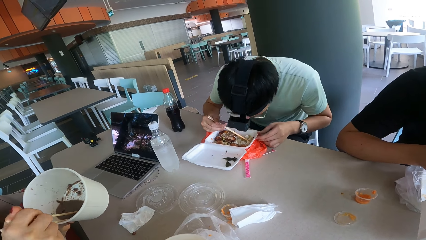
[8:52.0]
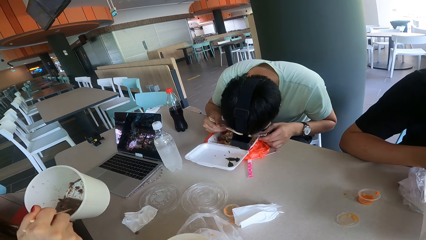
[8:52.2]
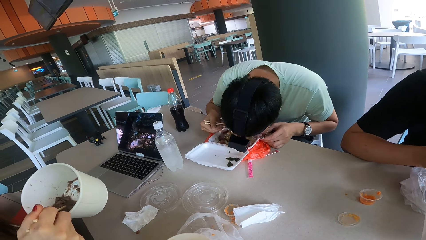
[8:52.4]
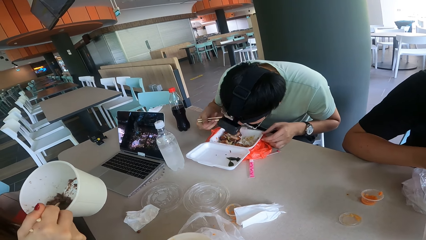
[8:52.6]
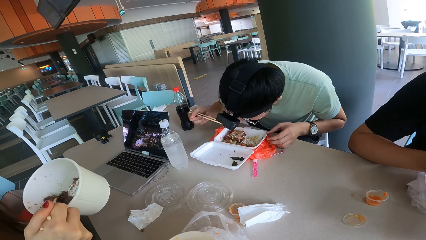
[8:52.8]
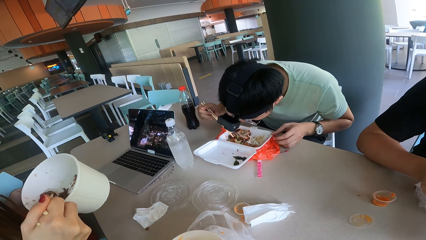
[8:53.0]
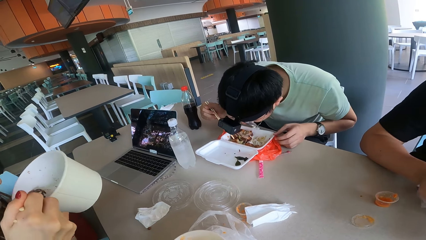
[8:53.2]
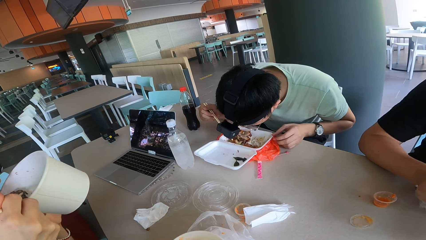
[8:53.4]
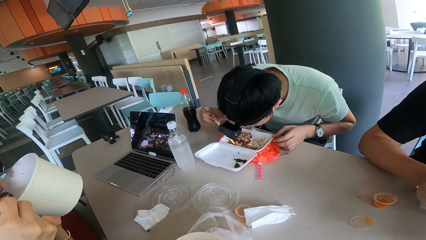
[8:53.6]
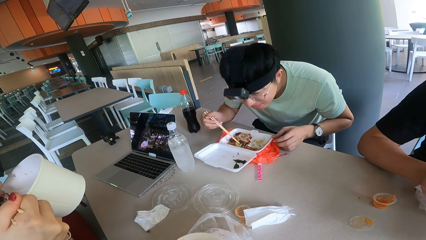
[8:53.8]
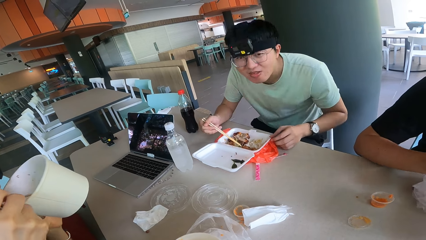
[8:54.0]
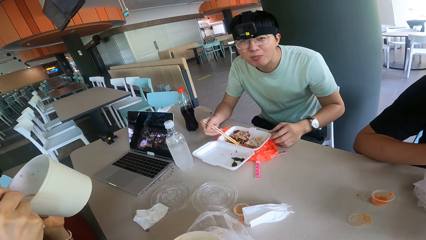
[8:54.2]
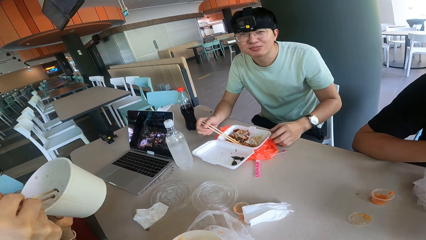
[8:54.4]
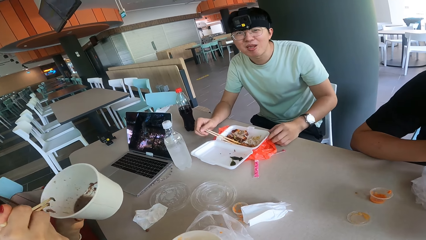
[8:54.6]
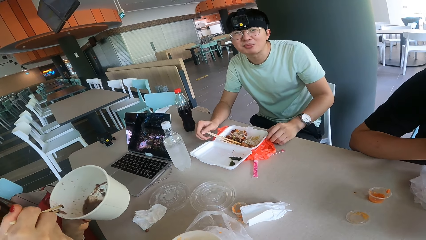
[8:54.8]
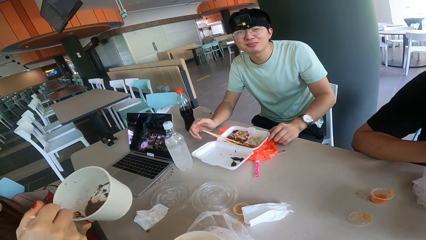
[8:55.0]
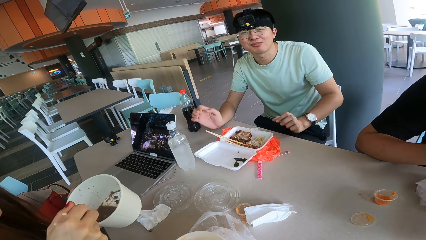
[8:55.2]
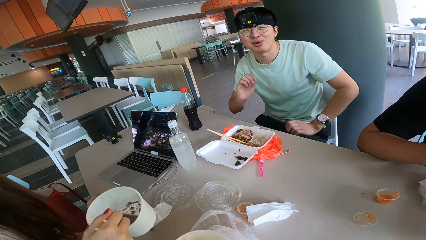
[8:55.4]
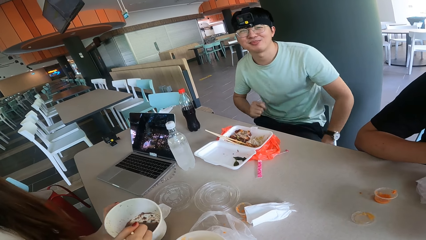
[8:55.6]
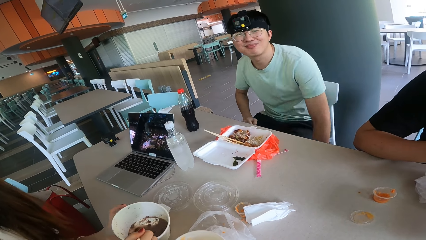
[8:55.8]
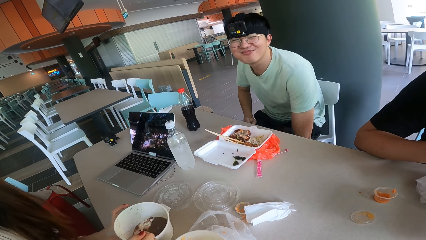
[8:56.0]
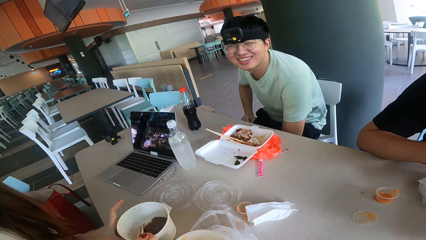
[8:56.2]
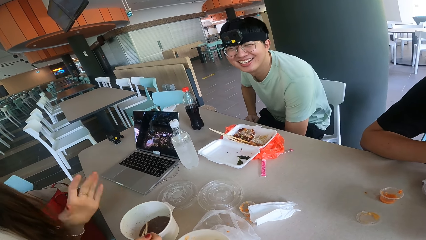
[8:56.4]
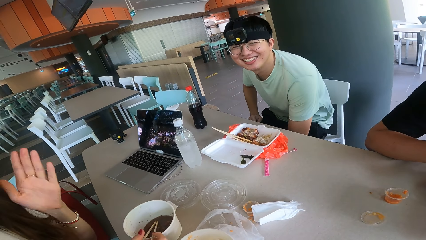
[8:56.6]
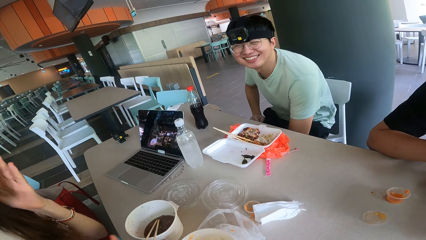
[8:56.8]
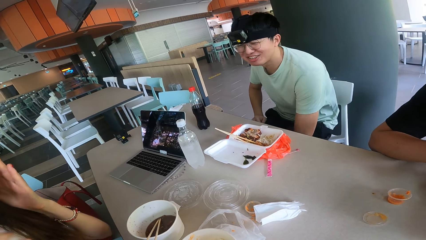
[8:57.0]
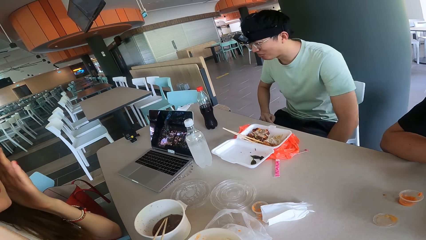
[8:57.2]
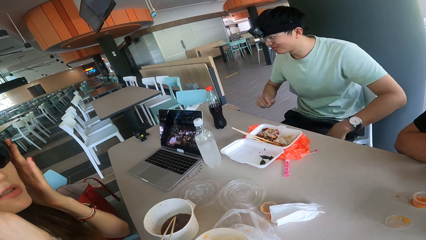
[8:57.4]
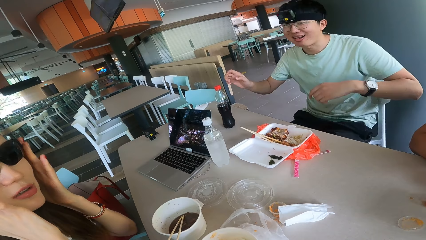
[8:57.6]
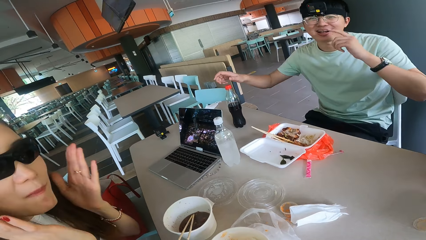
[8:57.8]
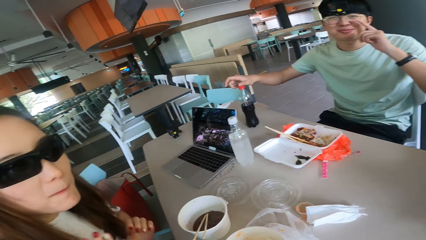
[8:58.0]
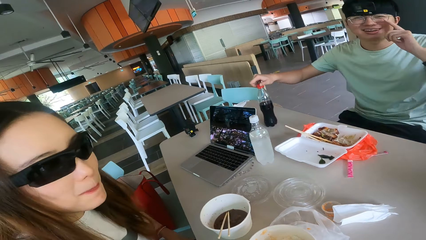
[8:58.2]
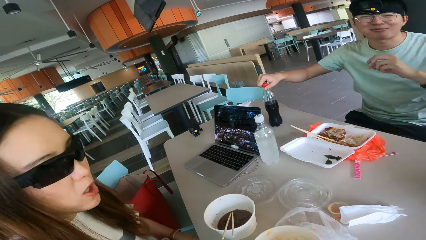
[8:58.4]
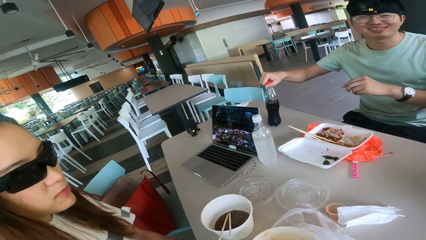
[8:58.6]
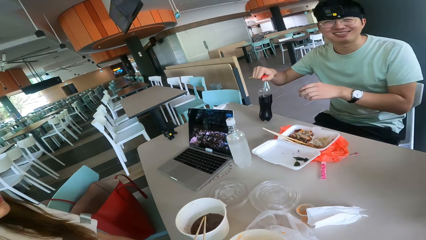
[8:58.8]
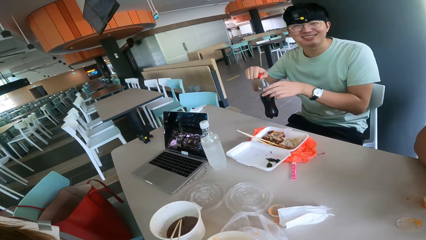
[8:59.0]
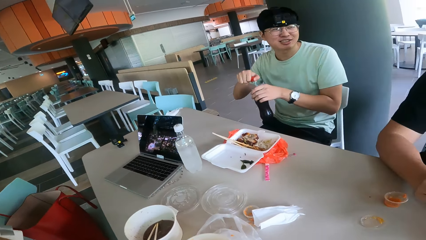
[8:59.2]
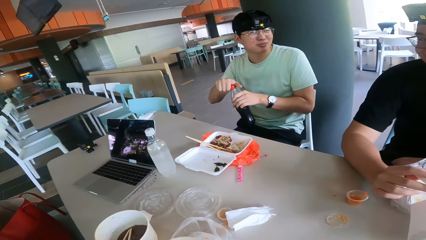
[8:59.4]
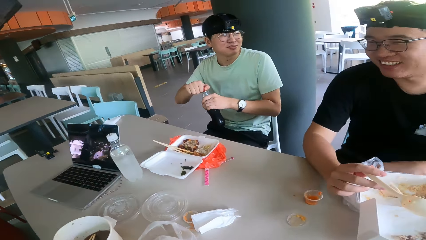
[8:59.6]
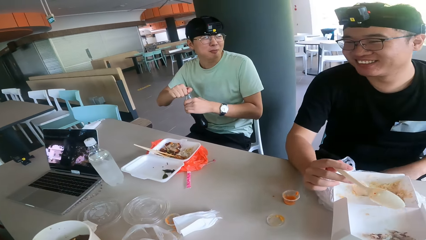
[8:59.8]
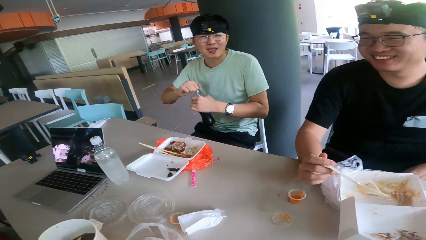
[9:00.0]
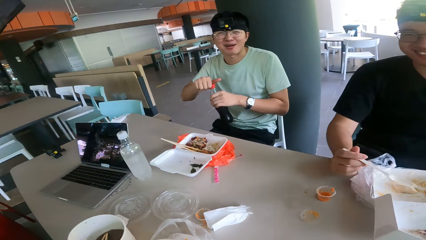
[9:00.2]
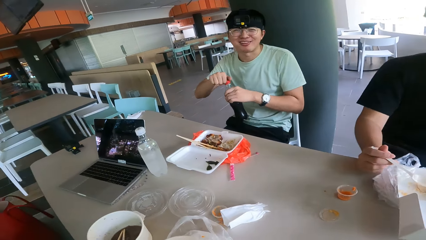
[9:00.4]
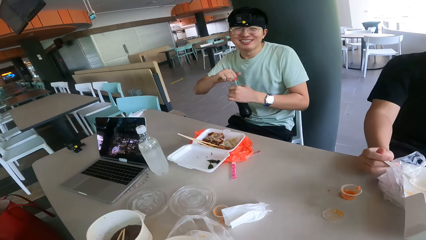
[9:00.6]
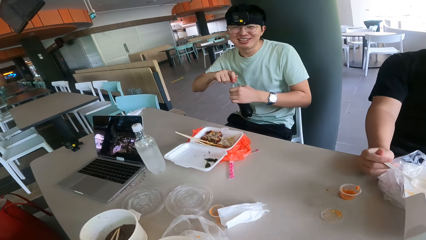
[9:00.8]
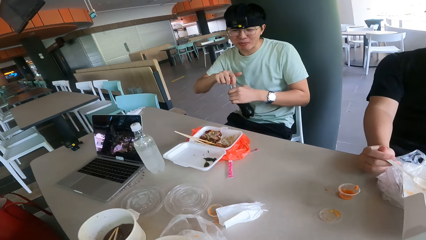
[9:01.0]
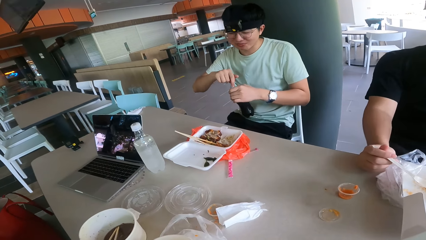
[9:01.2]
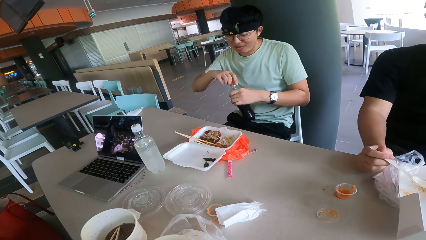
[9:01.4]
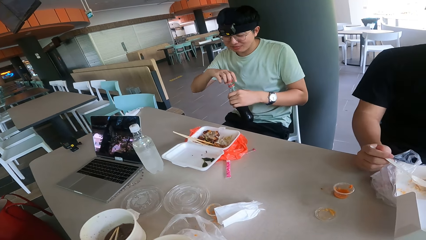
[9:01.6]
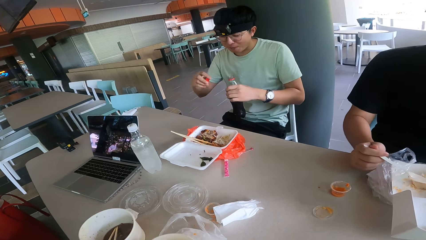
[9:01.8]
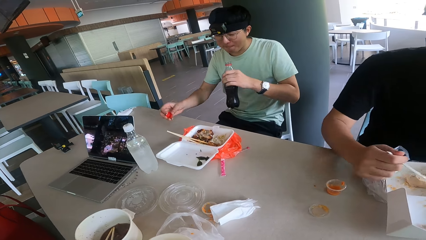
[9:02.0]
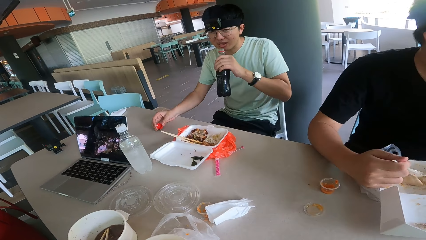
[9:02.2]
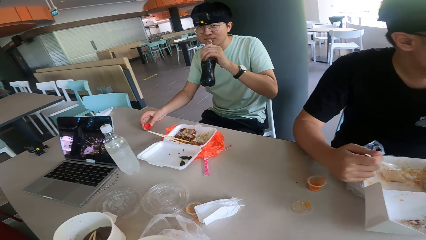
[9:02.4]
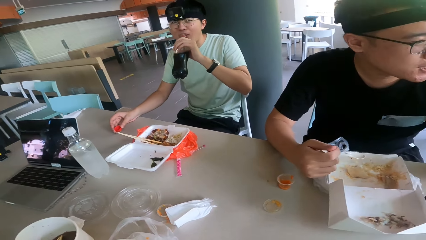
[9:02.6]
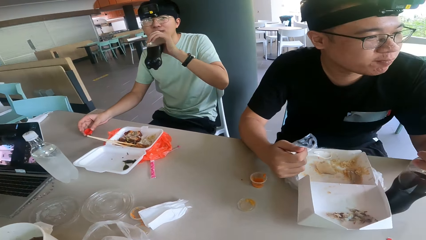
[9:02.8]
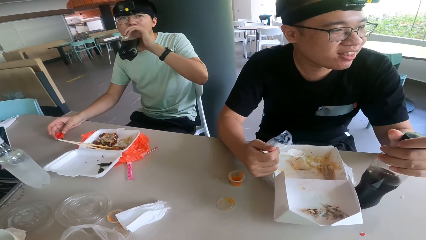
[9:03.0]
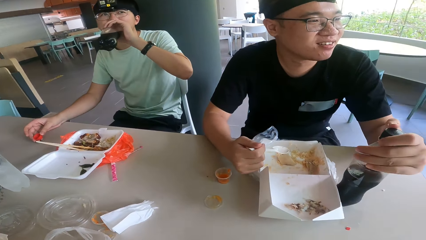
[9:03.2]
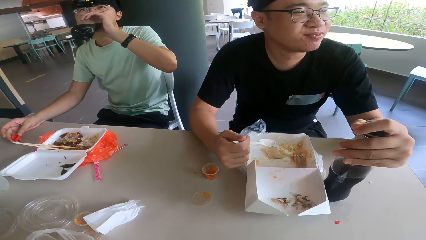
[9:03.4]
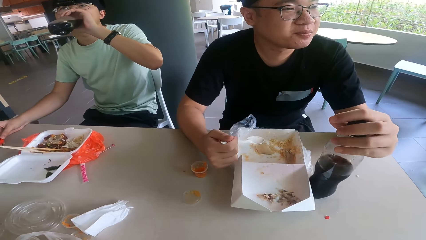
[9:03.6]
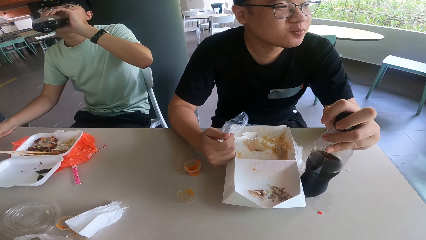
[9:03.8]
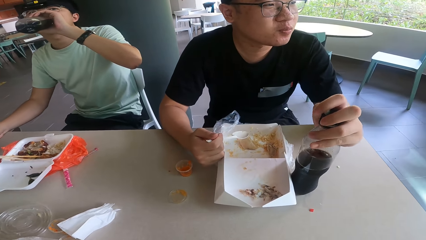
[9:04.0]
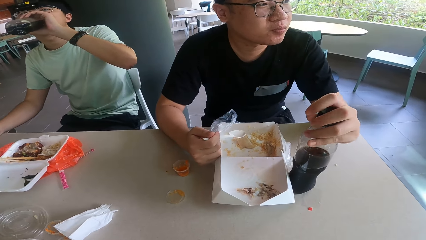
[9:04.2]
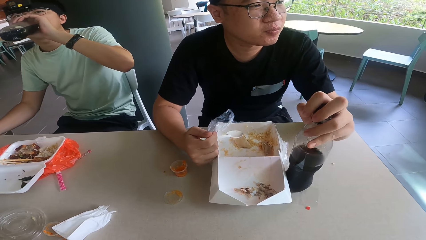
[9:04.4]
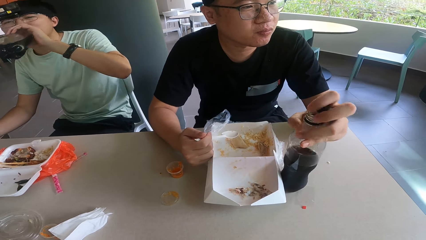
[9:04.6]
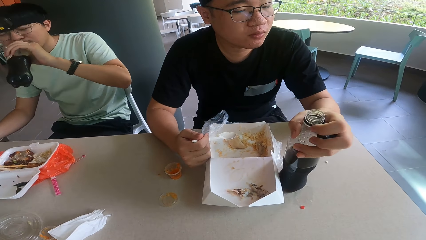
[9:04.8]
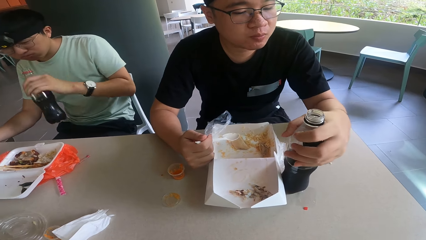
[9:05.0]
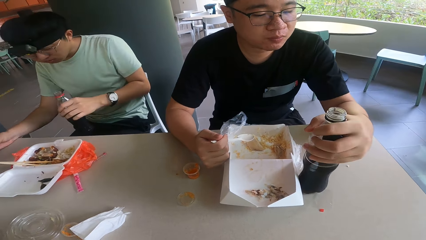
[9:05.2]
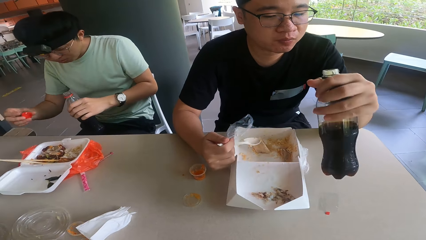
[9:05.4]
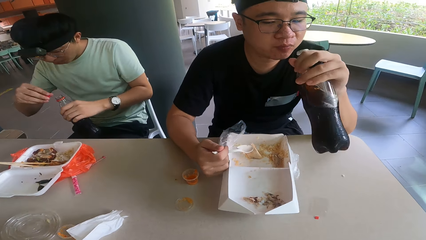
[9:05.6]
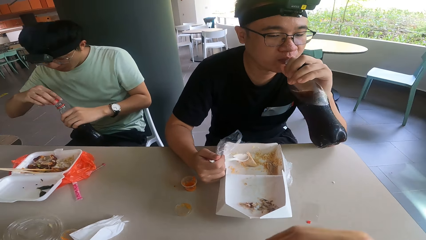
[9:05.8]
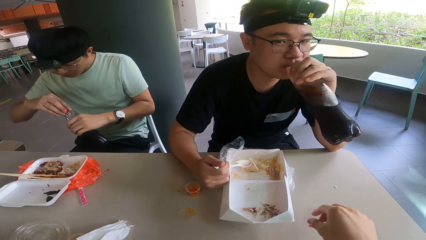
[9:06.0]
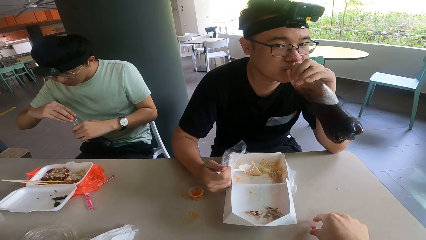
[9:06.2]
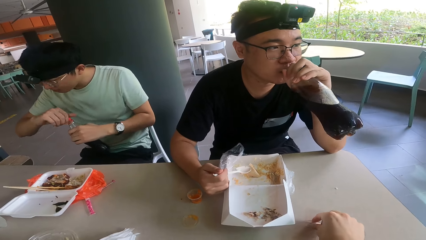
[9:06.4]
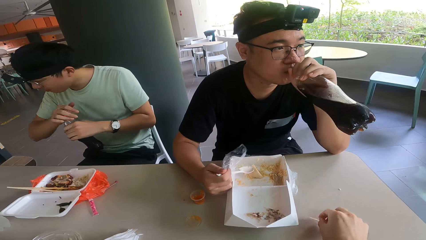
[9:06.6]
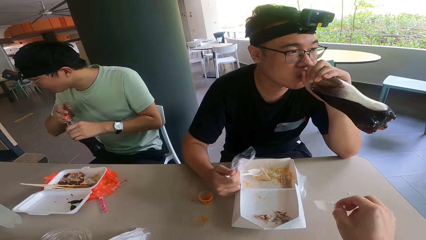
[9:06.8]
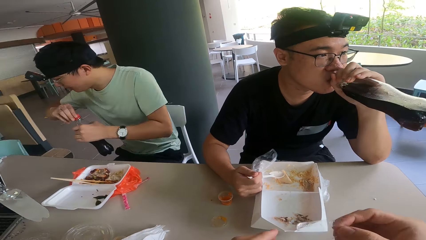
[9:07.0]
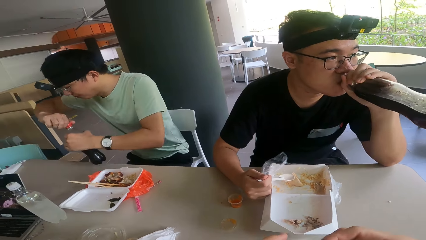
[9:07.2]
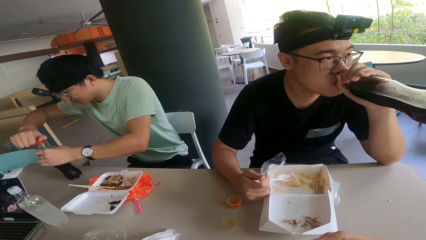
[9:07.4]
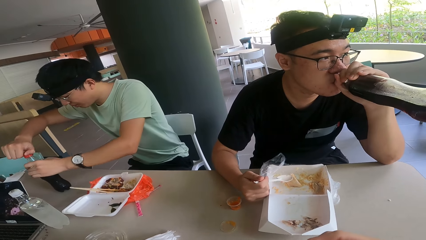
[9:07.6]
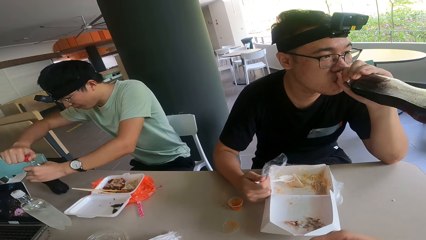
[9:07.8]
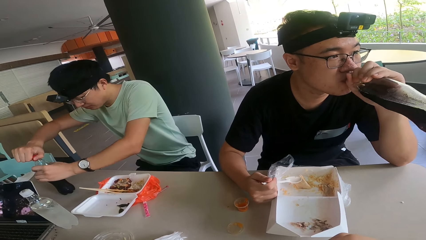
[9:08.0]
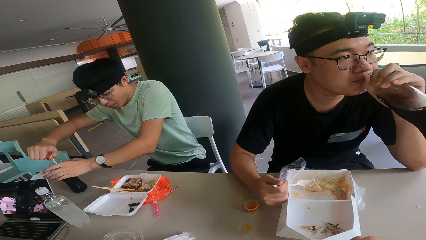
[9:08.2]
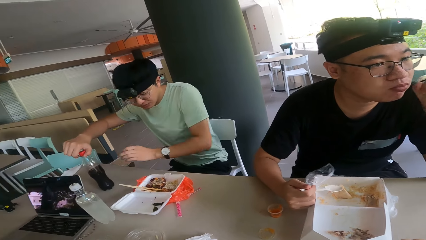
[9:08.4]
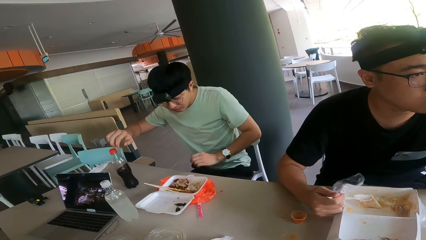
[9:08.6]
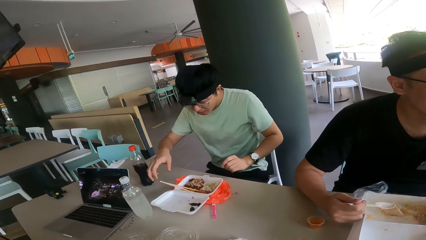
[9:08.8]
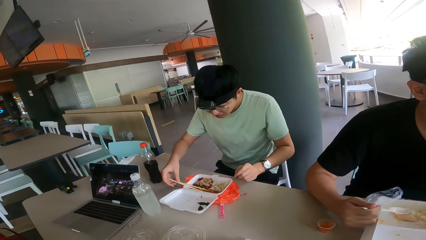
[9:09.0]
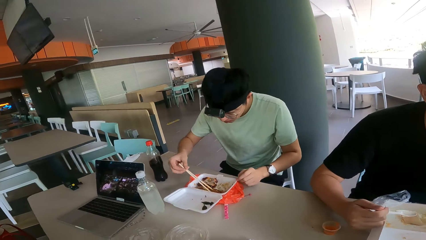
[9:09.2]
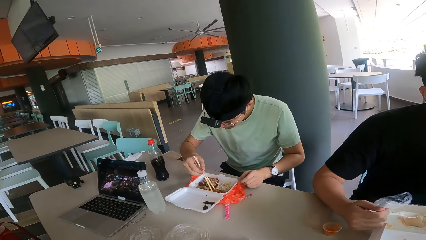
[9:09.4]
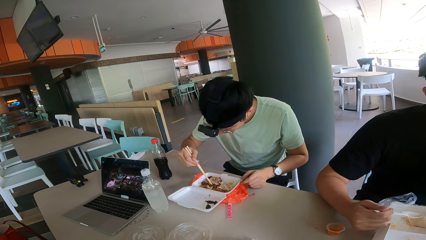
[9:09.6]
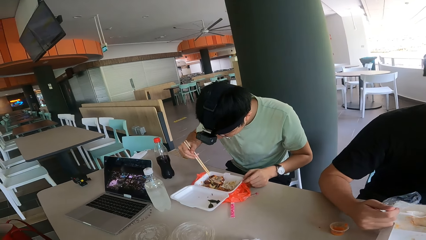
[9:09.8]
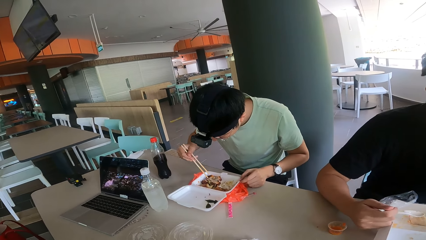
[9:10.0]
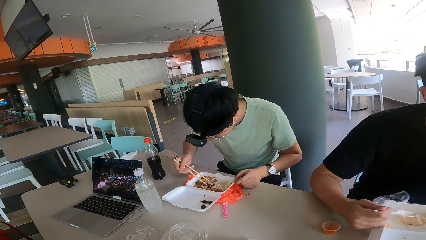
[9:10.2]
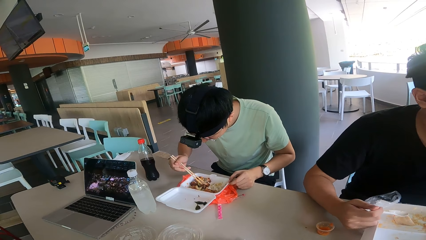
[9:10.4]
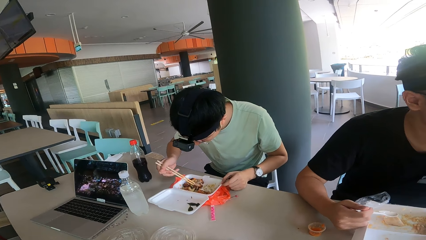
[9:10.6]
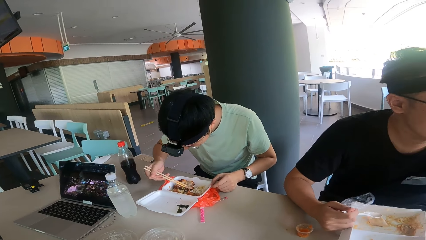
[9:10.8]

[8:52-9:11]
A man eats food. The camera wearer converses with the colleagues. Another man talks to the camera wearer. The first man moves his hands. A woman responds. The camera wearer responds to the second man. The first man picks up a bottle. The camera wearer looks at the second man. The first man opens the bottle. The second man laughs at the woman. The first man drinks juice. The camera wearer looks at a third man. A fourth man opens a bottle. The fourth man drinks juice. The camera wearer plucks a sticker on the table. They look at the second man. The first man places the juice on the table. The first man cuts meat.
